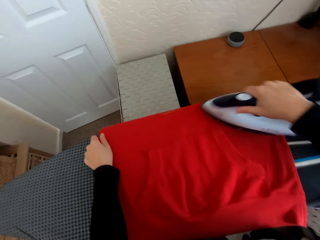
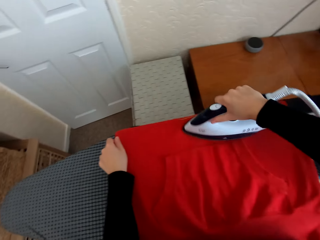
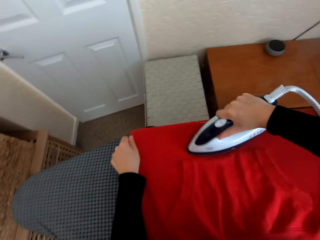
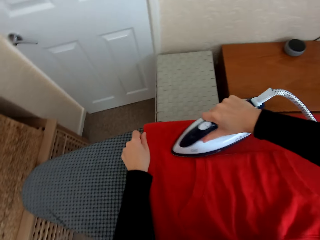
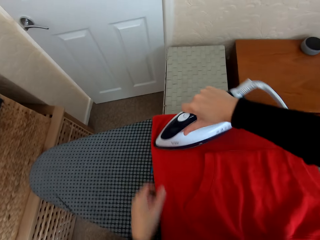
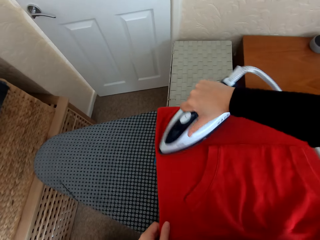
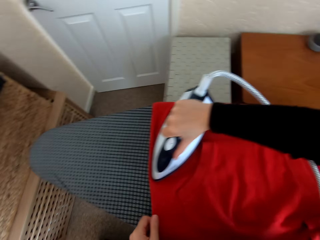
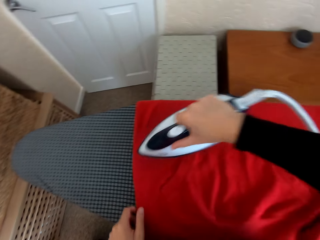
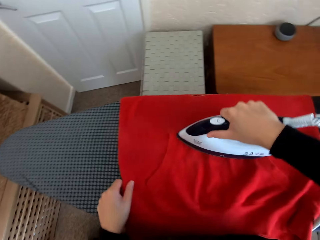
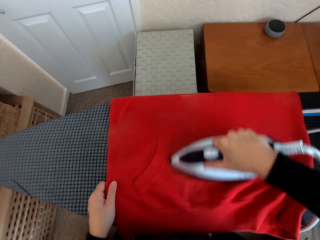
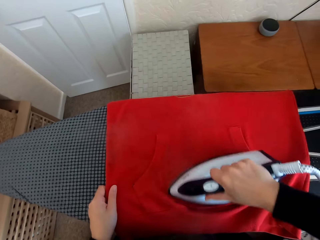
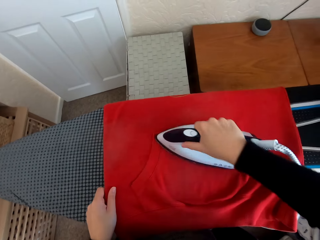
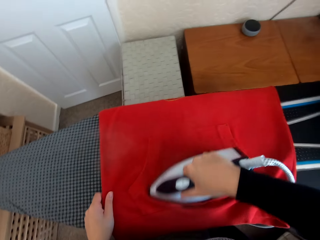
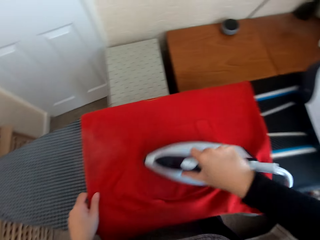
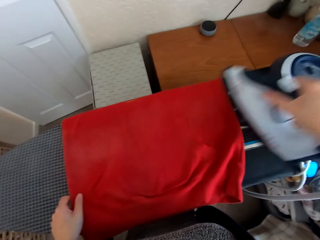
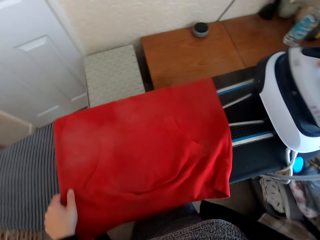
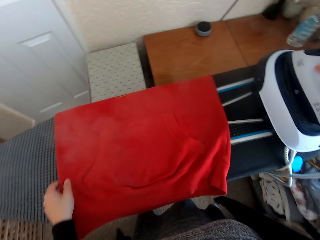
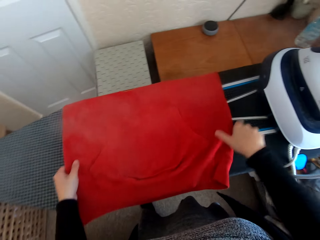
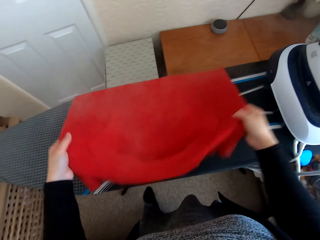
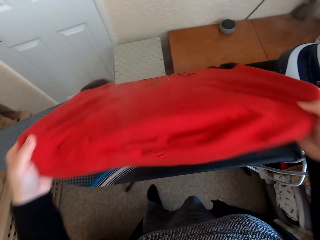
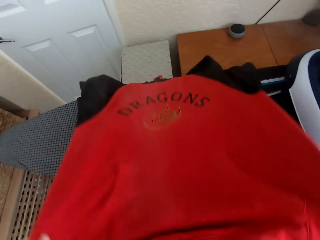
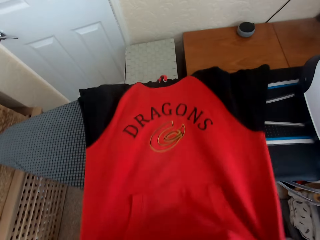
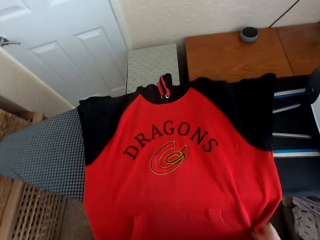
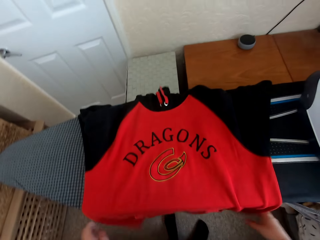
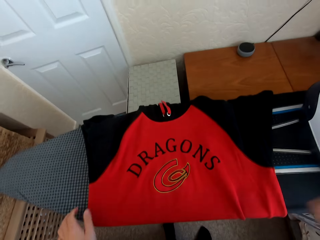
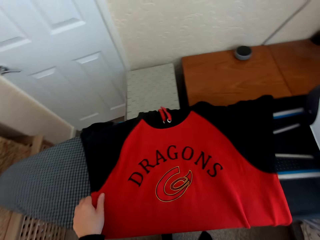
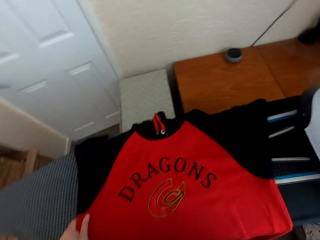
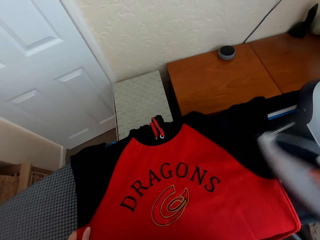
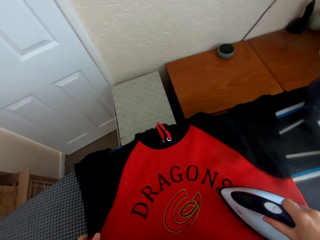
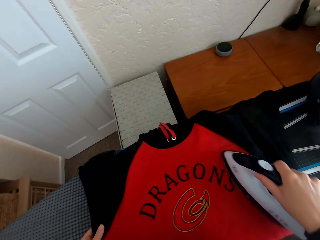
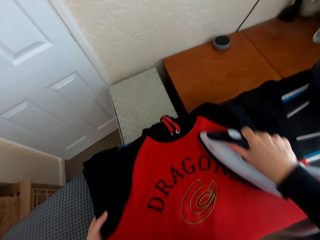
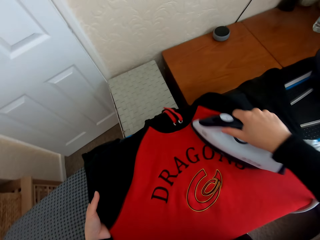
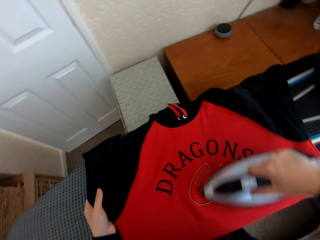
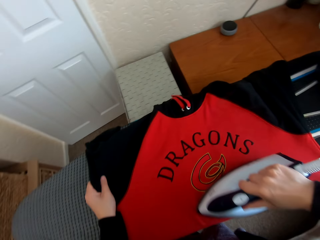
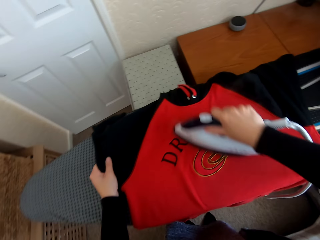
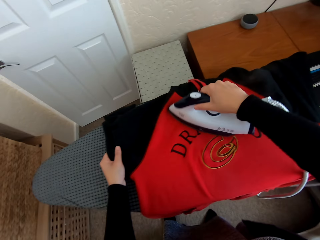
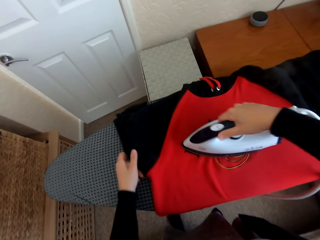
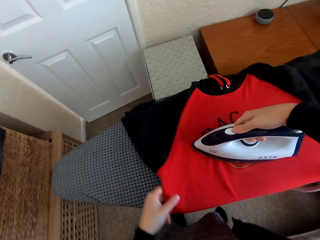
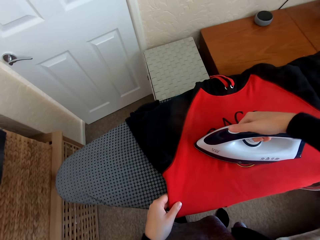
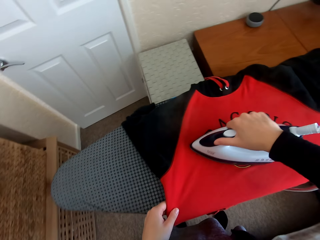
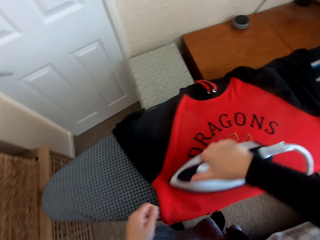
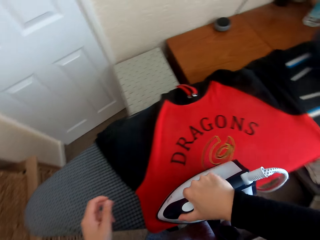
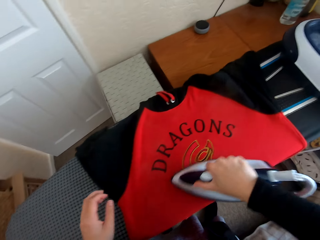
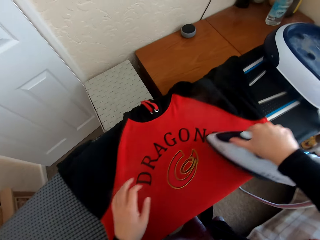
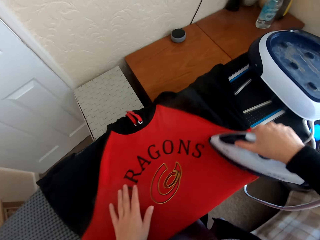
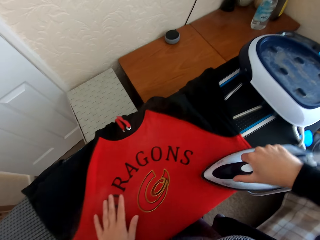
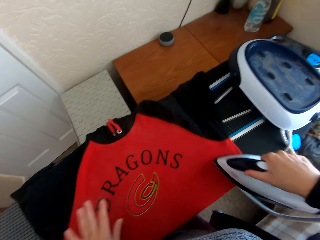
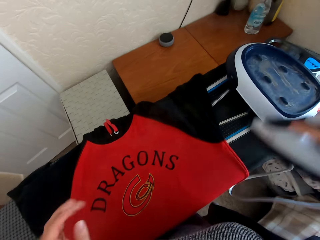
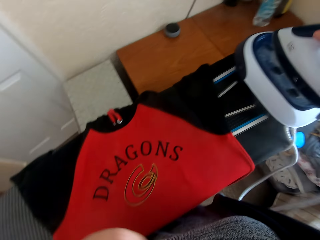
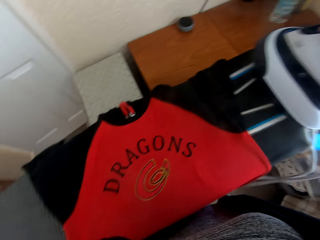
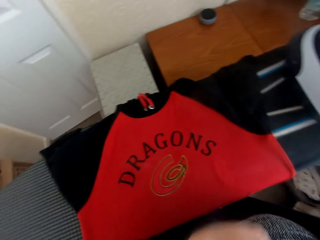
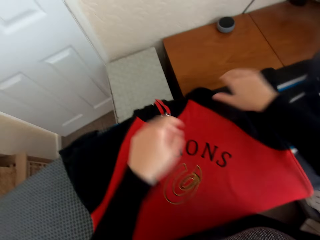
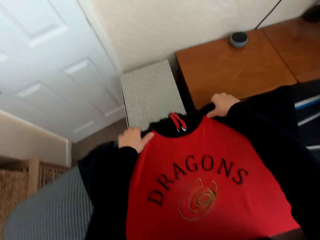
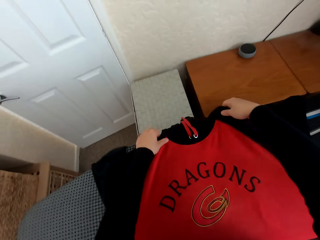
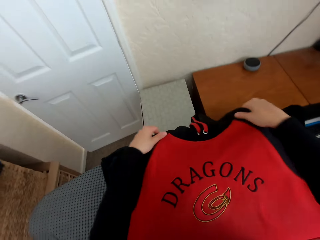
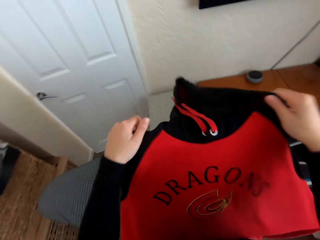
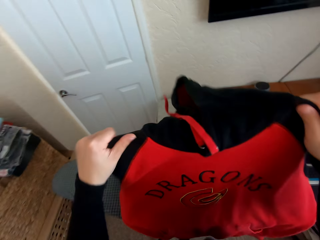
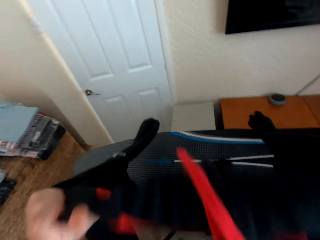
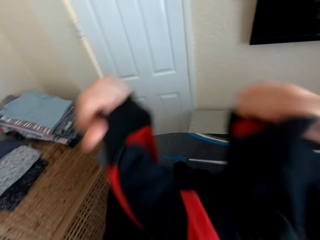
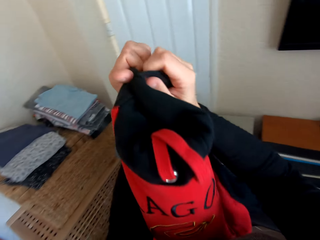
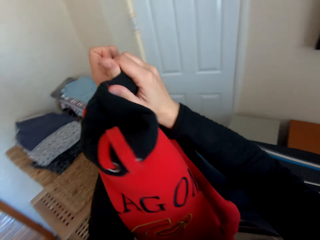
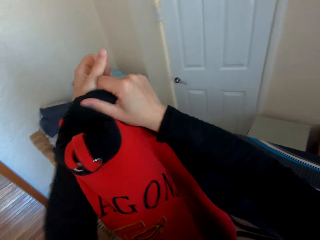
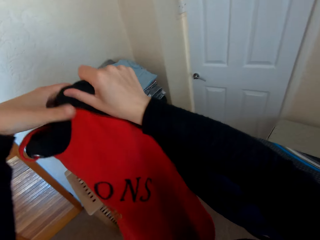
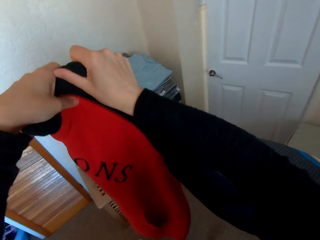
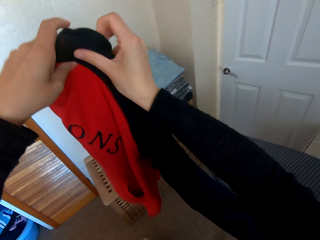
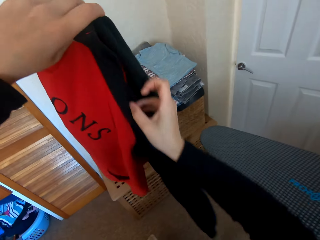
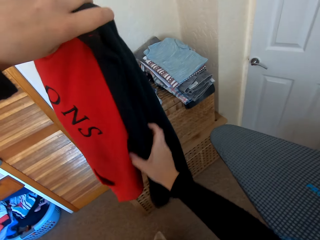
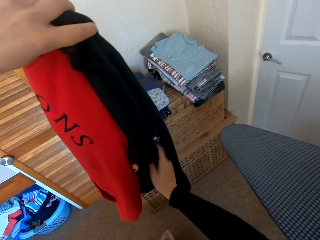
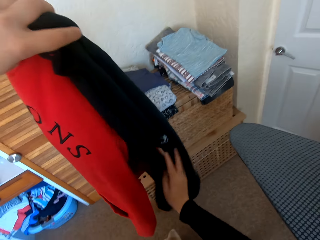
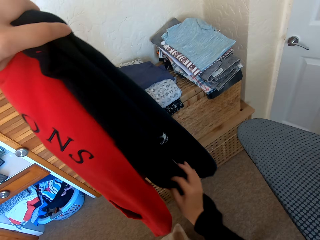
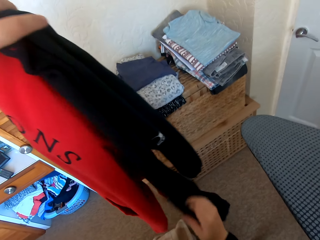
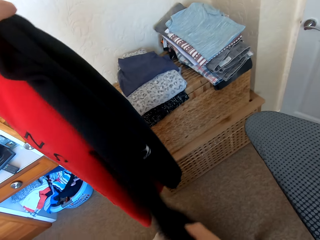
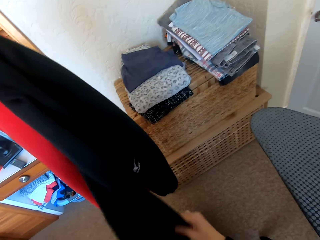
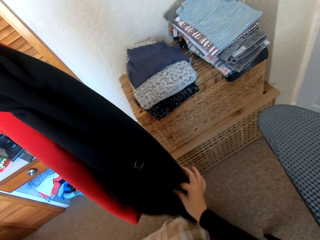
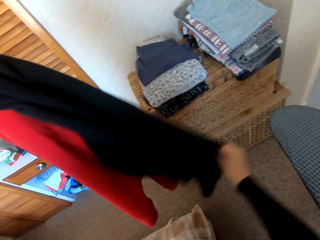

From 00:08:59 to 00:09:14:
The camera wearer places the iron box on the Brabantia iron board. They pick up the iron box from the Brabantia iron board. They iron the hoodie on the Brabantia iron board with the iron box. They regulate the iron box. They iron the cloth with the iron box. They place the iron box on the Brabantia iron board. They fold the hoodie.

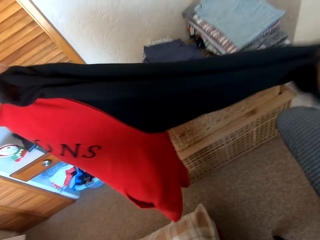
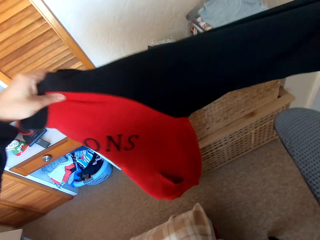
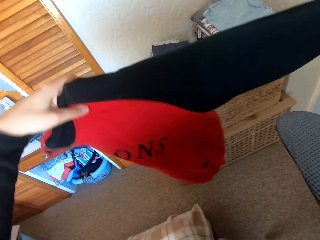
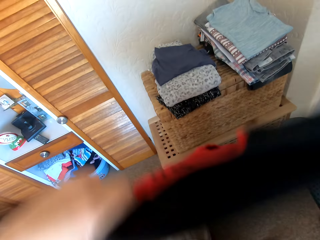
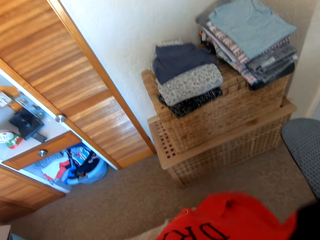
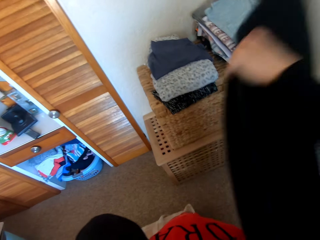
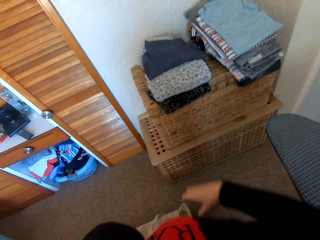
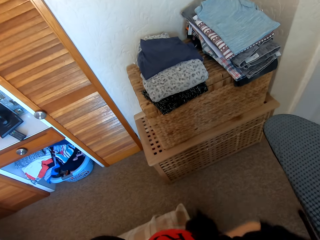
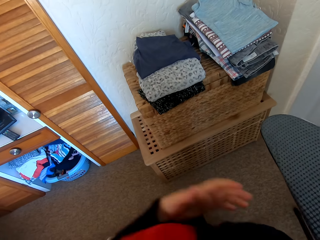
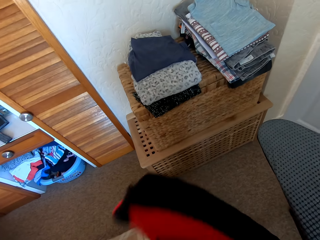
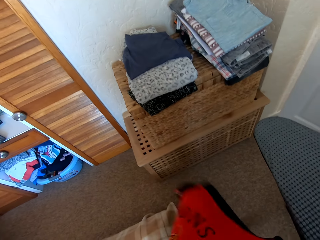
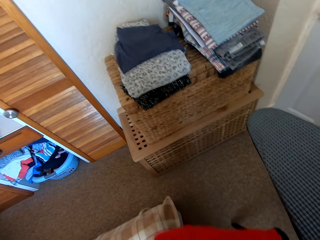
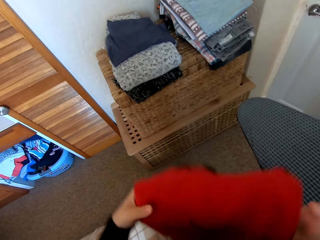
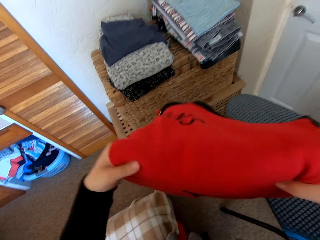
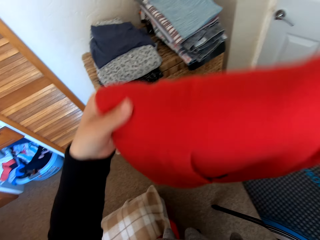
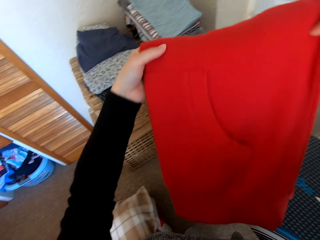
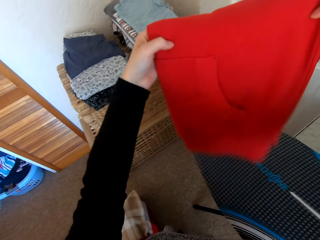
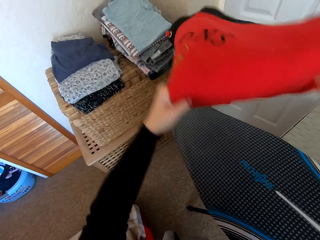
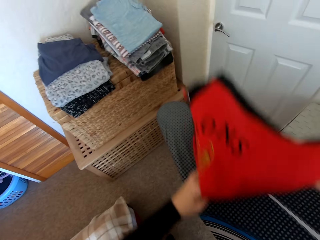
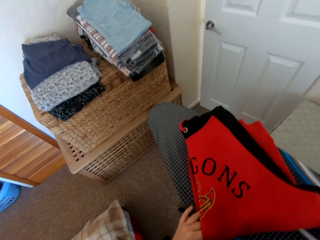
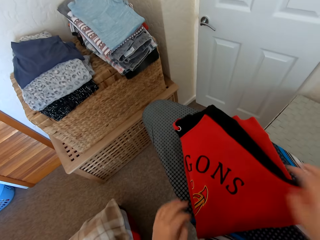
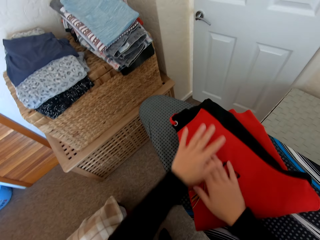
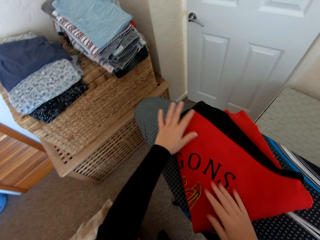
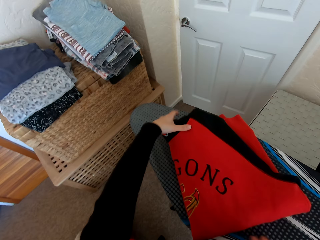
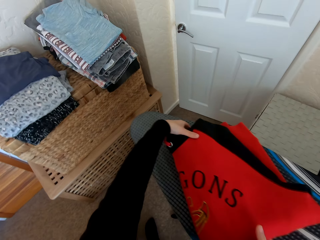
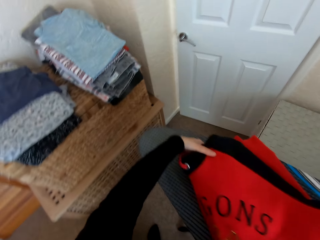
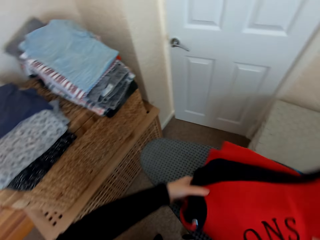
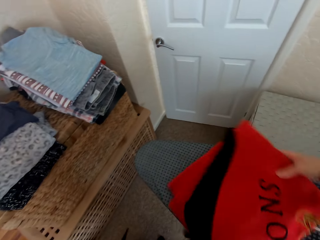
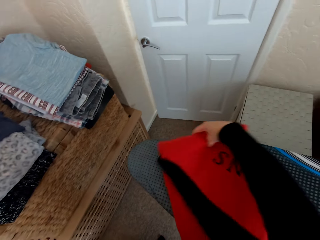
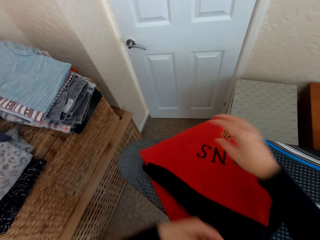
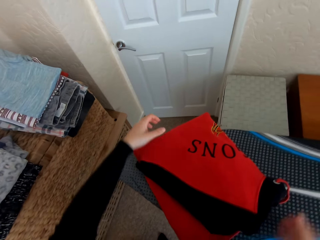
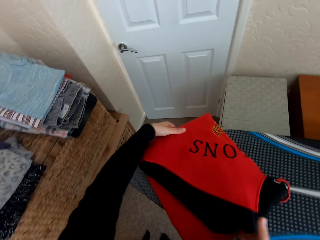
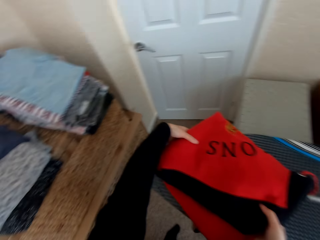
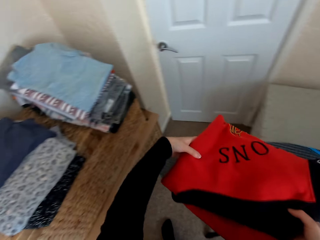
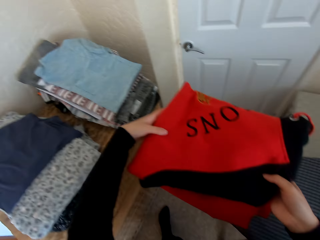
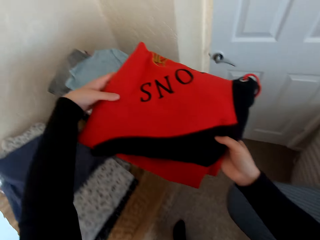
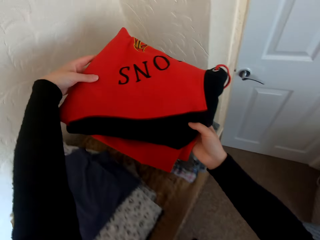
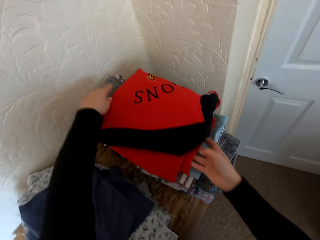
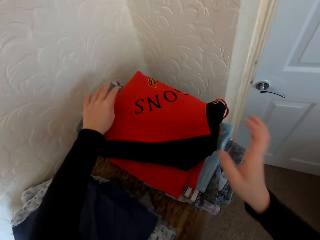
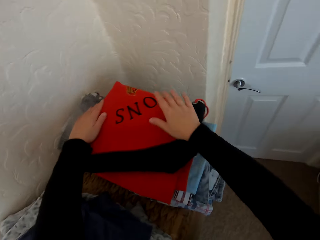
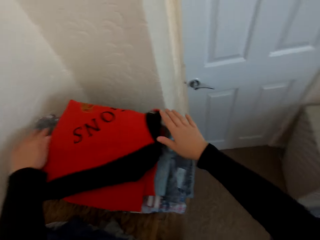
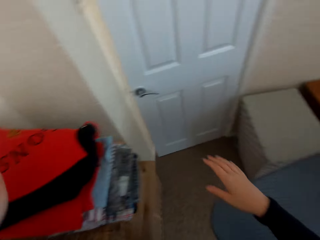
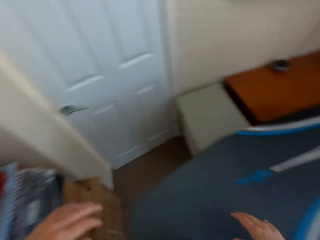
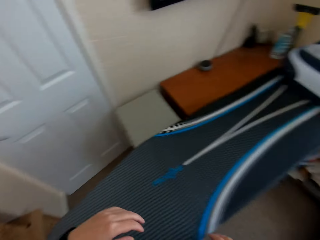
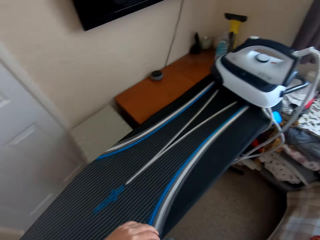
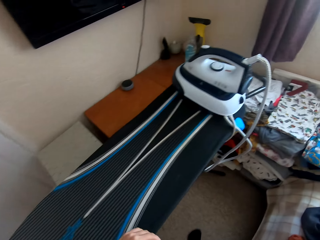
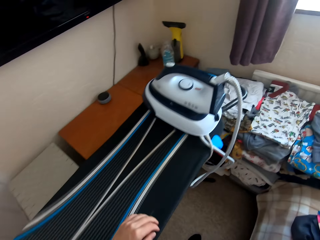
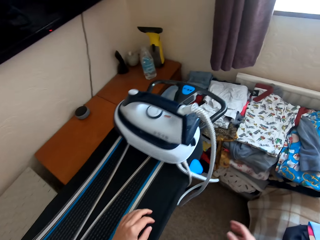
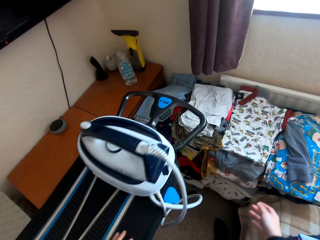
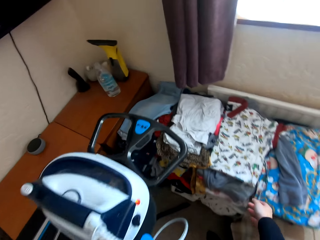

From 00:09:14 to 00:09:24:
The camera wearer places the hoodie on the table.
